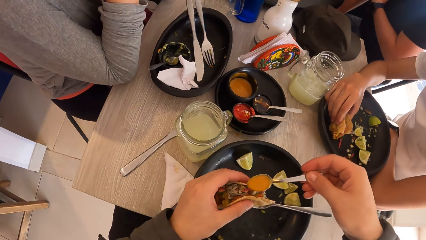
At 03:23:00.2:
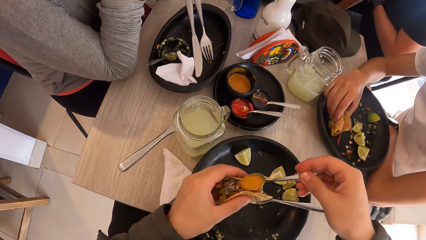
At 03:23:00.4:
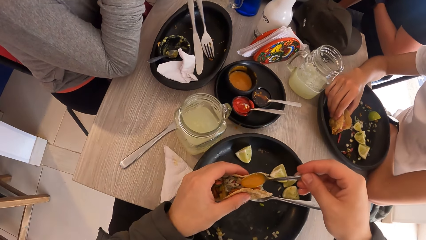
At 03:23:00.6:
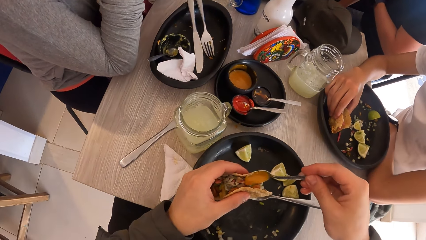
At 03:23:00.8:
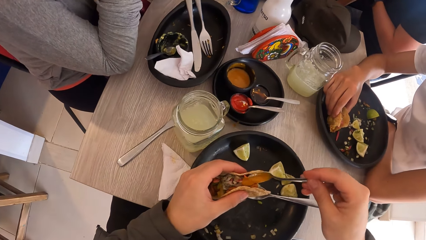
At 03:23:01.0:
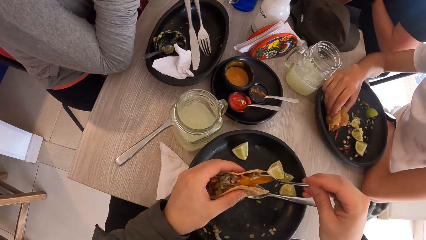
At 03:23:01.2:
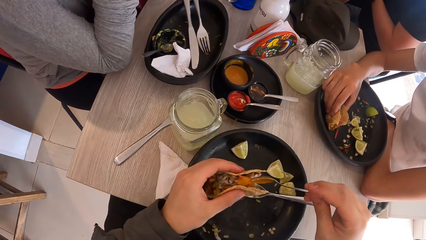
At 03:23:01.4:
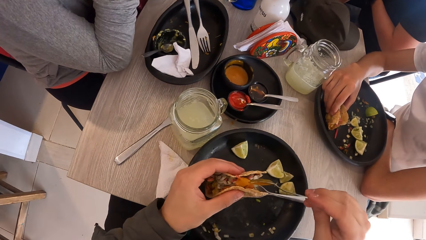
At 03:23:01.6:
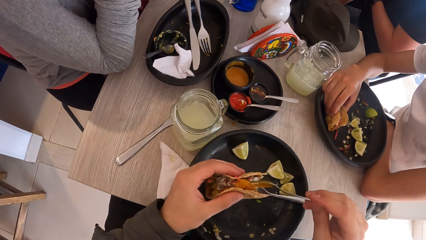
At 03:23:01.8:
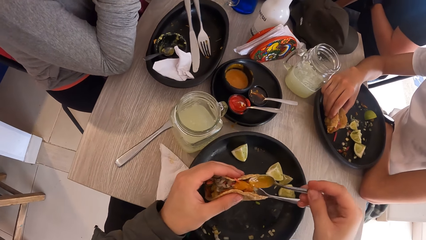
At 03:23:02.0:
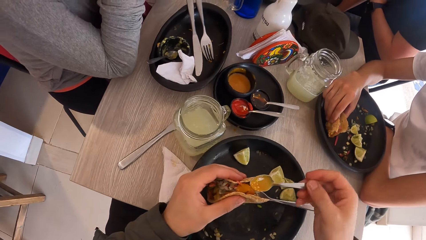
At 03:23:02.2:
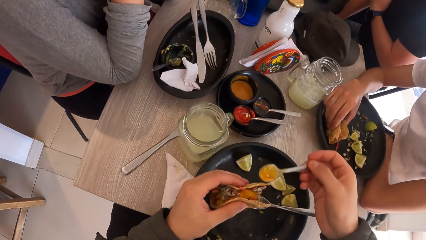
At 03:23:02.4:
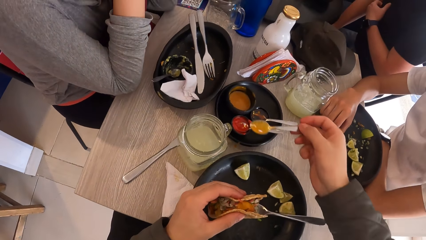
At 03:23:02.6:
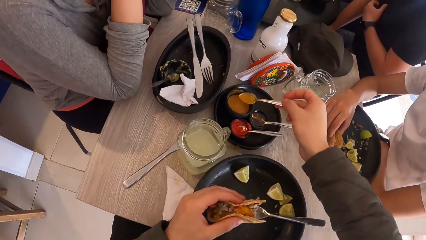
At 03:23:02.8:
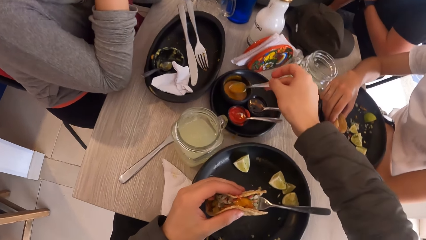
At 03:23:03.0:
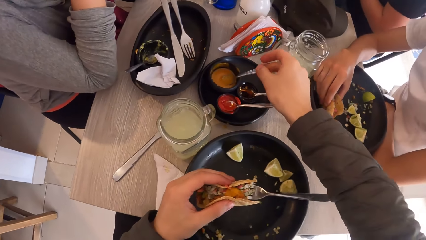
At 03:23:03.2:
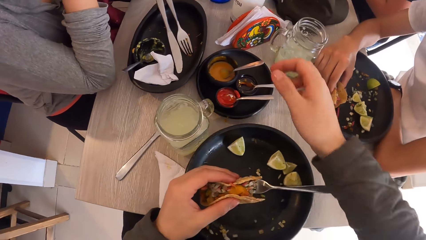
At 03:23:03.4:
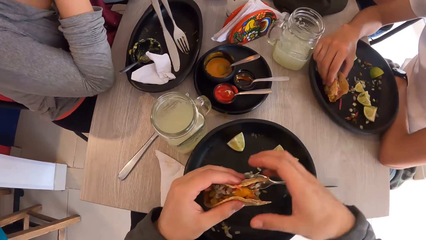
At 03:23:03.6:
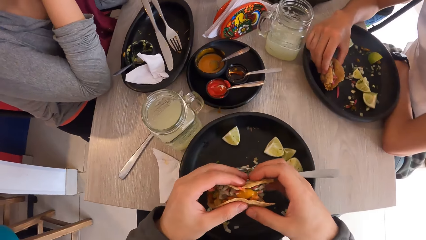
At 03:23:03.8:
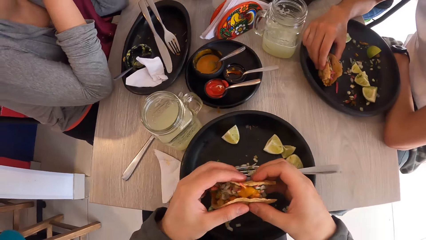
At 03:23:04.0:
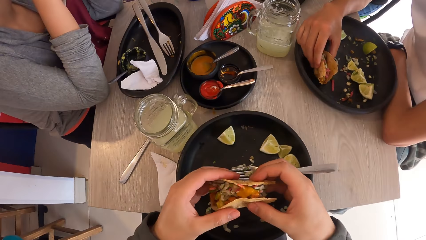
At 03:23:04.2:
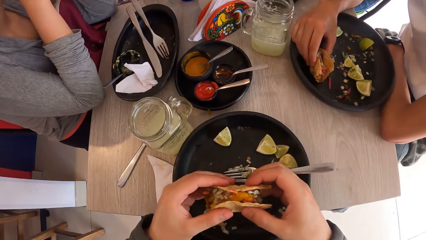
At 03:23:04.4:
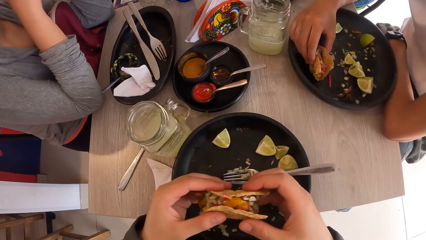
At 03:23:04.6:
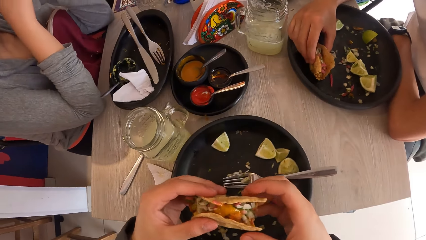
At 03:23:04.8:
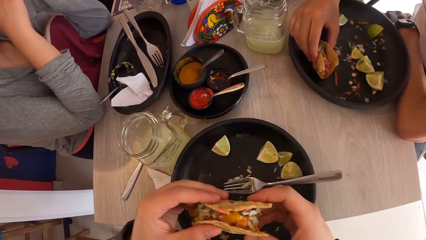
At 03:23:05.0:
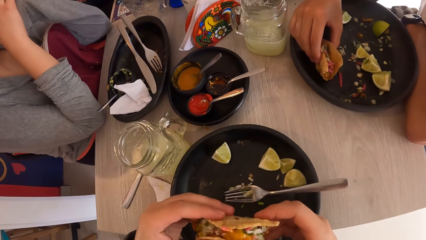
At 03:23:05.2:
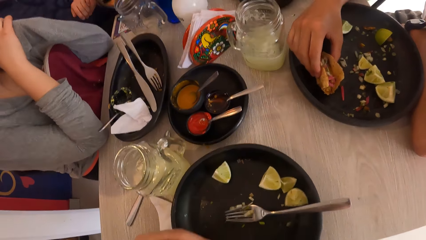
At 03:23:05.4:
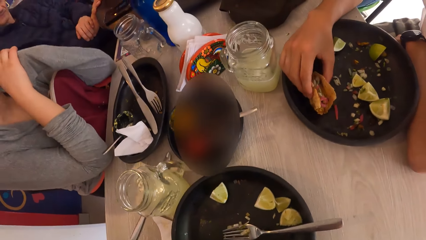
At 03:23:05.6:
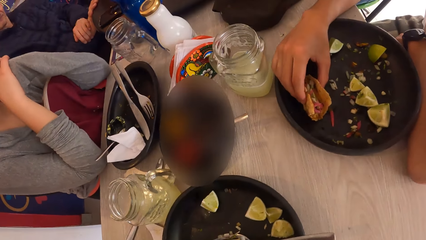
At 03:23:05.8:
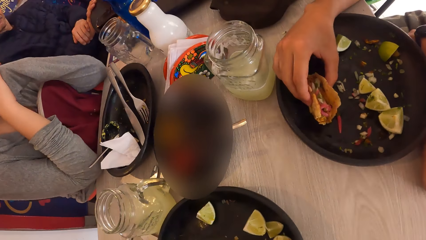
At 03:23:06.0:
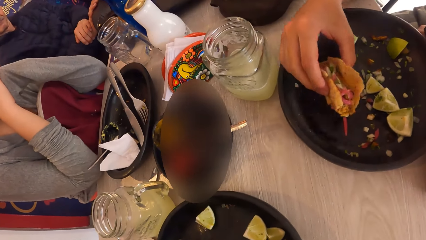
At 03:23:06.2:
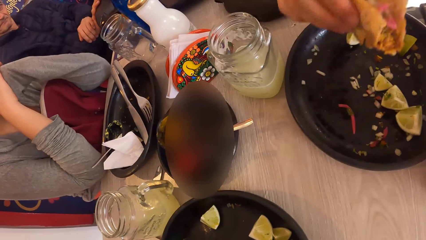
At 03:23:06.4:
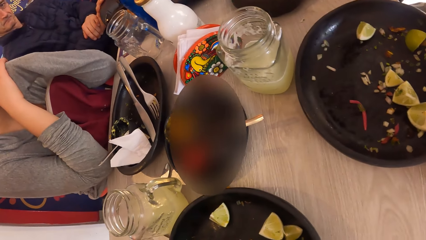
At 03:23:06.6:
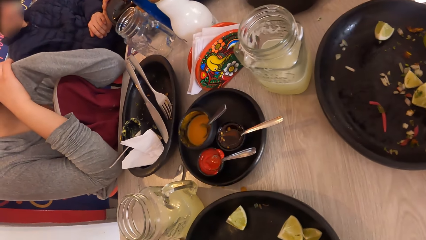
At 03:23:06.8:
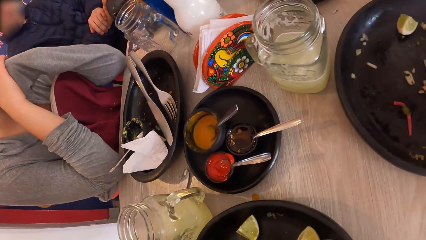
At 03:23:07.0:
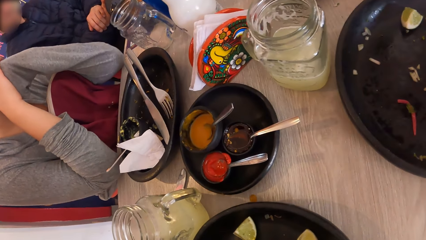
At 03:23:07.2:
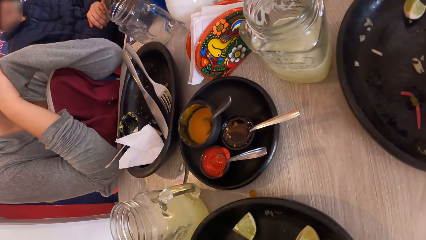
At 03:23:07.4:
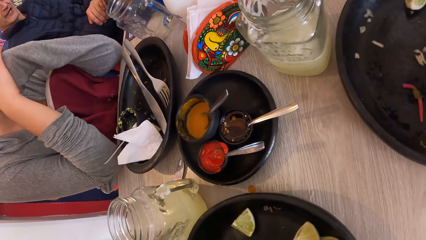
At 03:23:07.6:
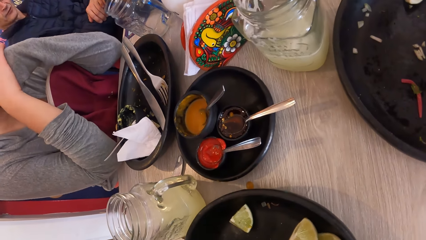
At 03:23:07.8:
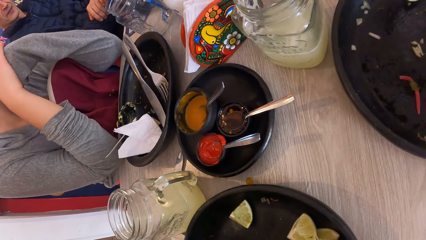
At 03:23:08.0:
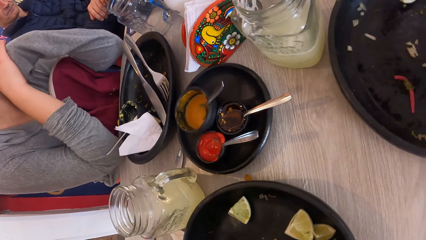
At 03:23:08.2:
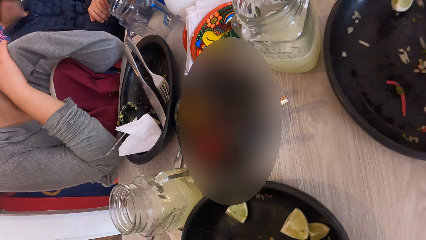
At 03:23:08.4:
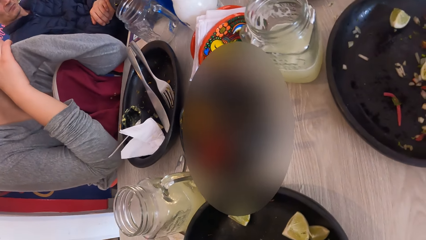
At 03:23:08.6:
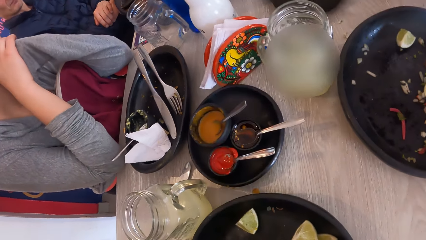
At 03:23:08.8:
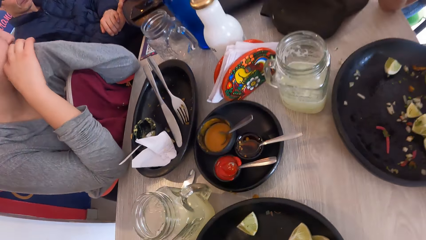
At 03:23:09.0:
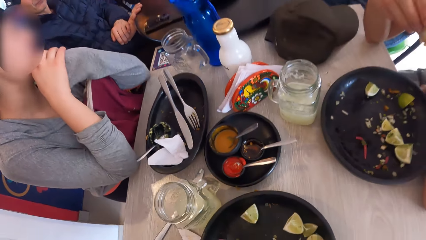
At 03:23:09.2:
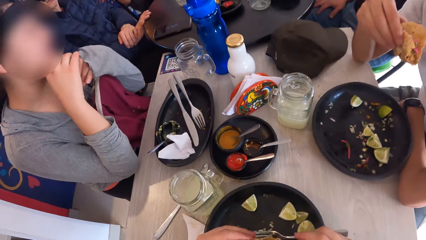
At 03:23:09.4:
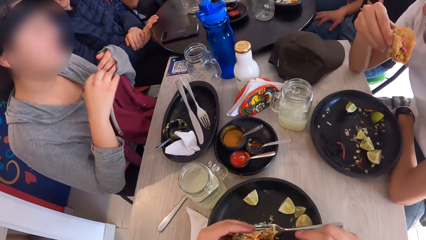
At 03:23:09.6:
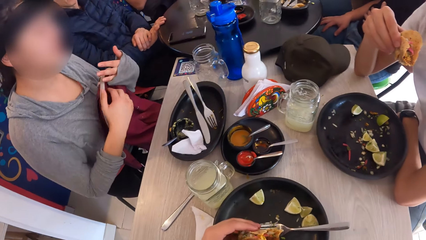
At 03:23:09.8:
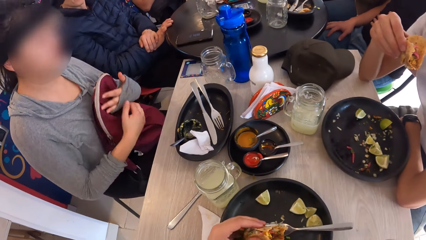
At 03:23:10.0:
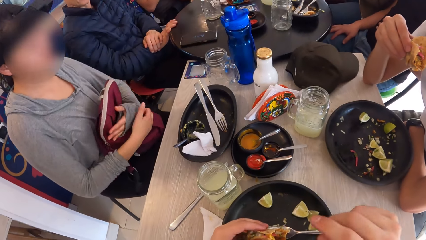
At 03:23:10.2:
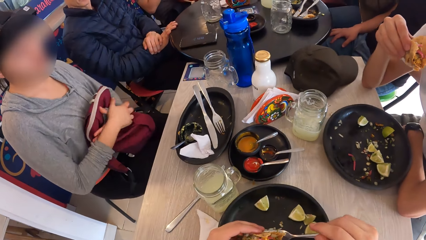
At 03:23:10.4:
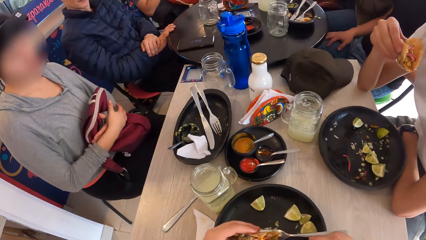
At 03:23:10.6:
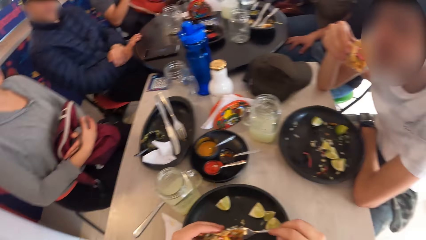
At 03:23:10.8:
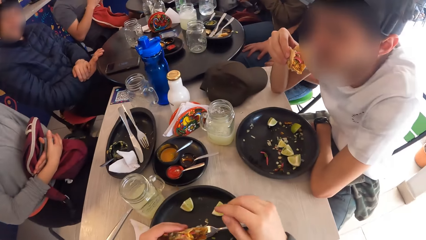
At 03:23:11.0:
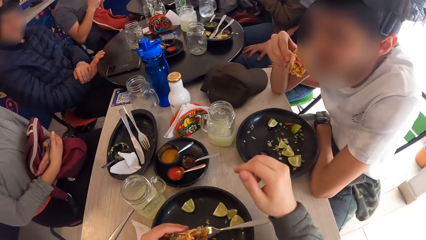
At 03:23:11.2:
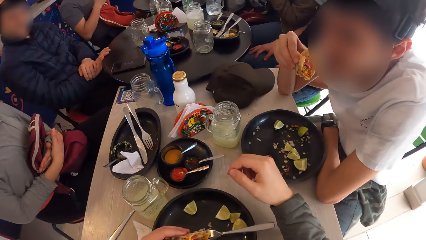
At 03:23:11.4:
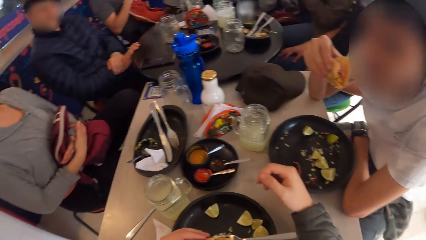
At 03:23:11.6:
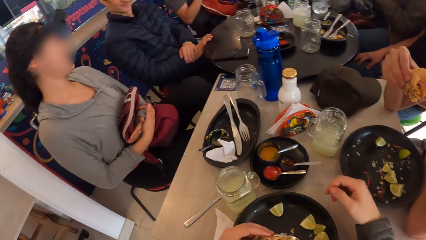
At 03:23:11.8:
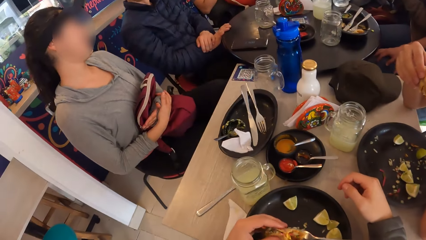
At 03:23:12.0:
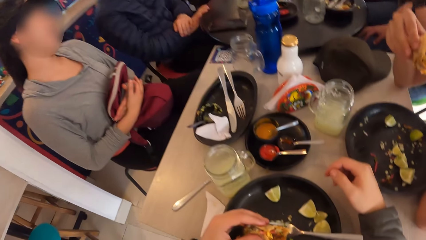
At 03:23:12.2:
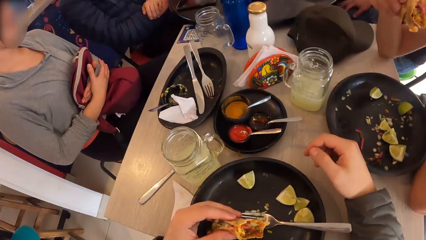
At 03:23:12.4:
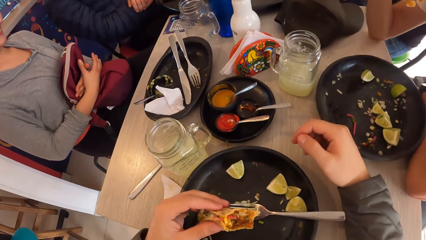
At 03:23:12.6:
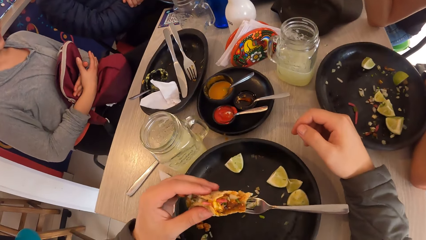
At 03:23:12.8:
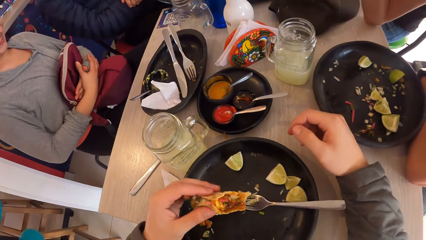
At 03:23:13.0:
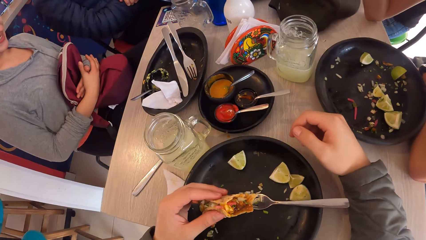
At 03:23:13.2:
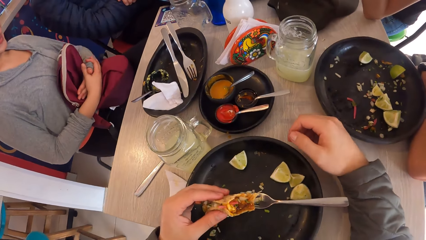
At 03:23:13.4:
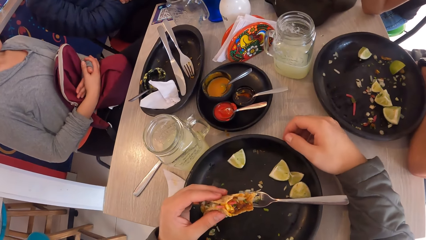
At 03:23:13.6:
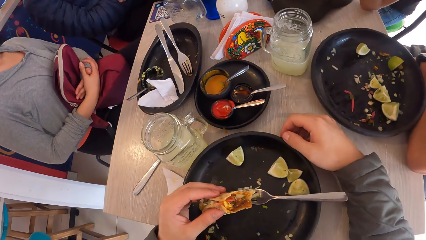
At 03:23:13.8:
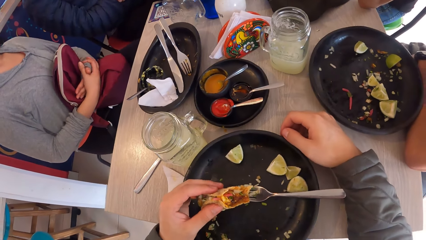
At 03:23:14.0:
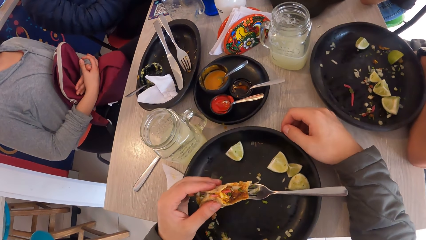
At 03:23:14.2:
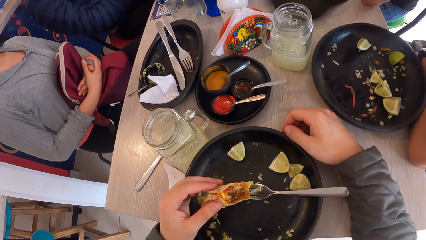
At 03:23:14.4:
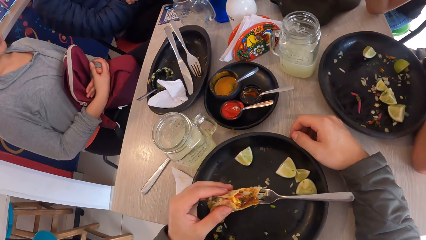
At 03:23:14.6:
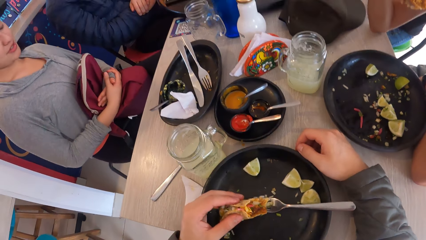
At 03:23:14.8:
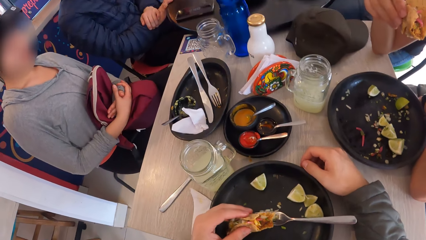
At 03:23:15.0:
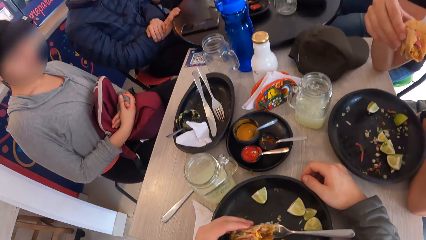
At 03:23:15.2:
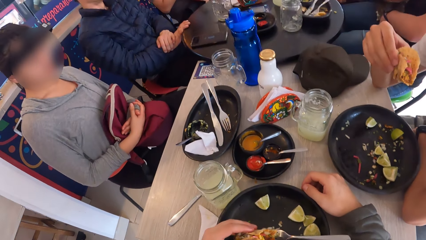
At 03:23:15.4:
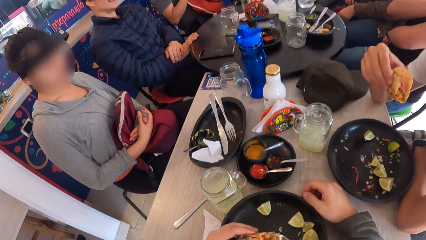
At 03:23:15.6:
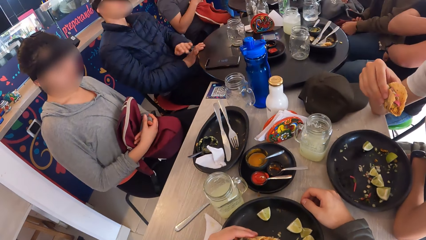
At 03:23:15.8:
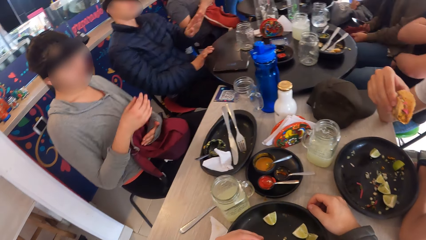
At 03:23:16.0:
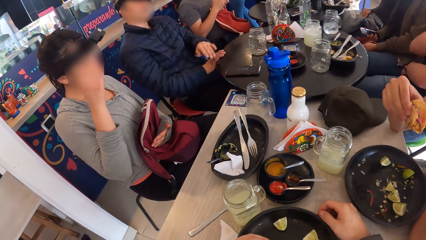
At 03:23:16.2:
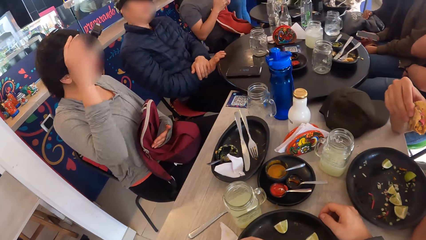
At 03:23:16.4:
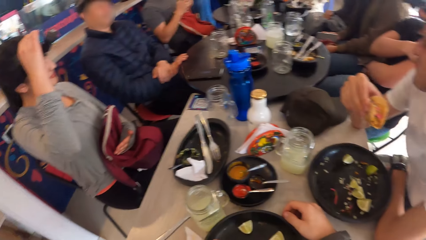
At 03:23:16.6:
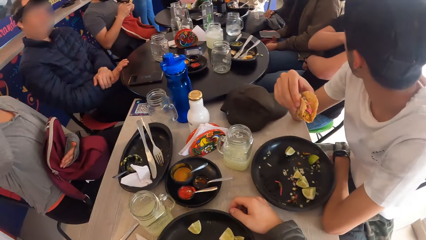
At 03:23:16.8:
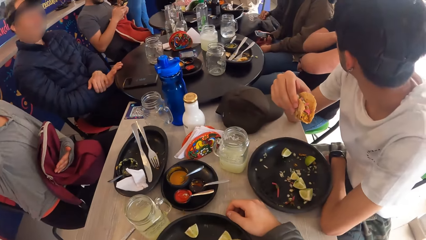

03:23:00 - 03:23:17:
The camera wearer places the sauce on a taco in his left hand with the spoon in his right hand. He drops the spoon in the sauce dish with his right hand. He eats food. He looks around. A man operates a phone with both hands.
